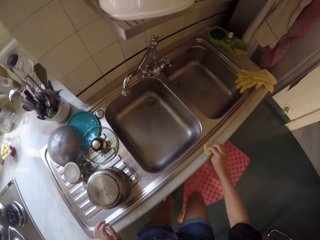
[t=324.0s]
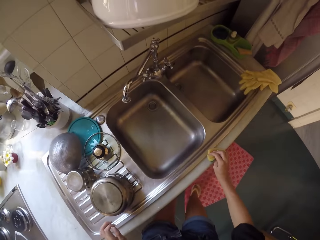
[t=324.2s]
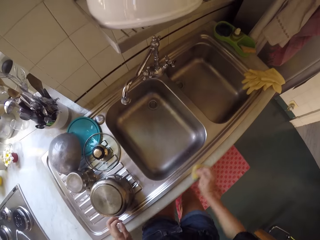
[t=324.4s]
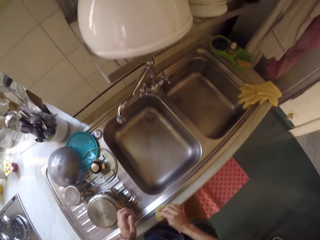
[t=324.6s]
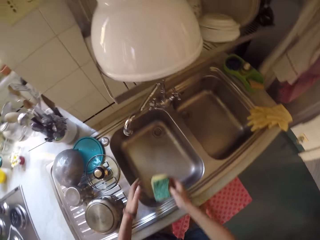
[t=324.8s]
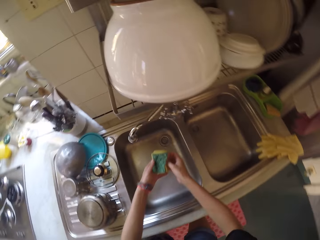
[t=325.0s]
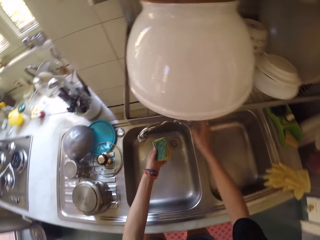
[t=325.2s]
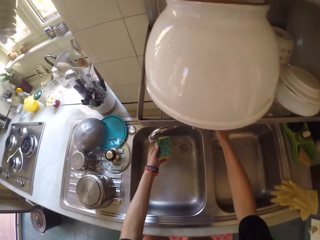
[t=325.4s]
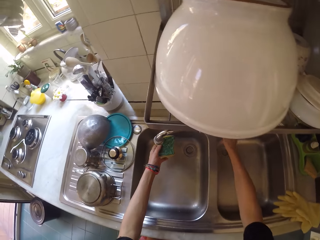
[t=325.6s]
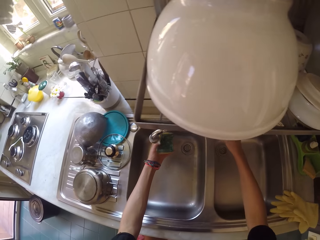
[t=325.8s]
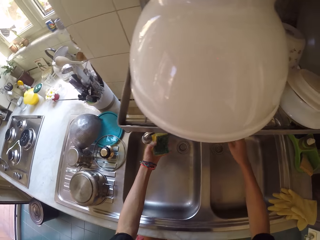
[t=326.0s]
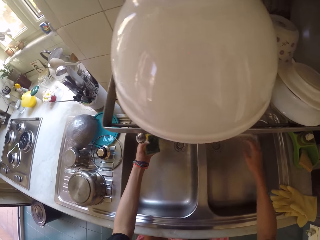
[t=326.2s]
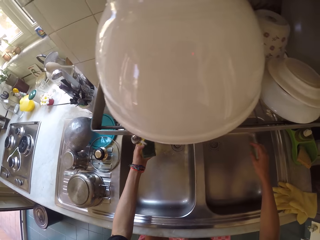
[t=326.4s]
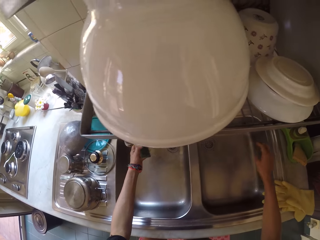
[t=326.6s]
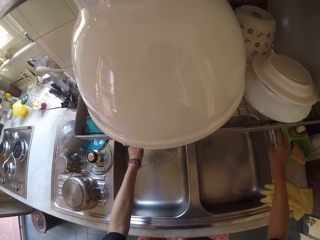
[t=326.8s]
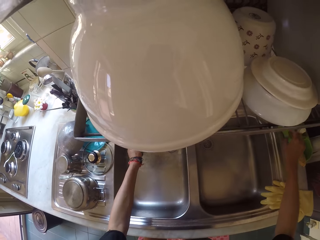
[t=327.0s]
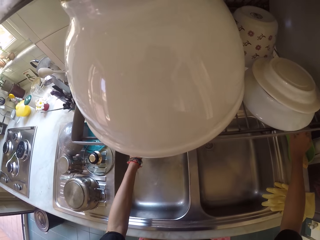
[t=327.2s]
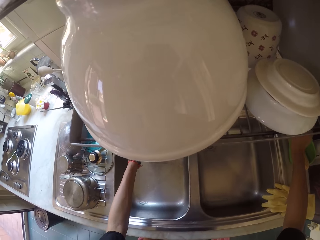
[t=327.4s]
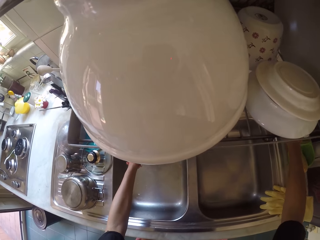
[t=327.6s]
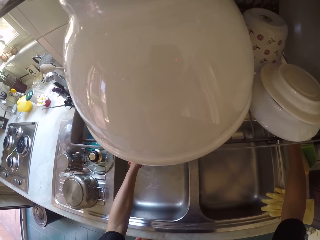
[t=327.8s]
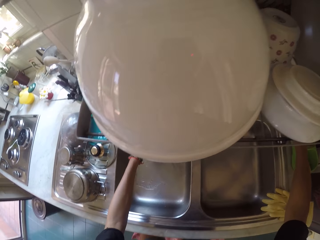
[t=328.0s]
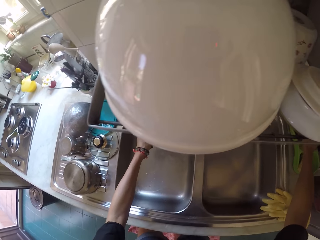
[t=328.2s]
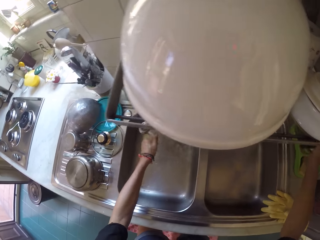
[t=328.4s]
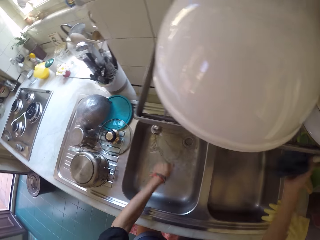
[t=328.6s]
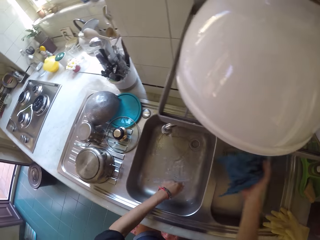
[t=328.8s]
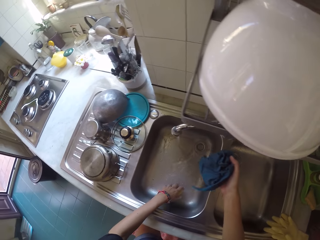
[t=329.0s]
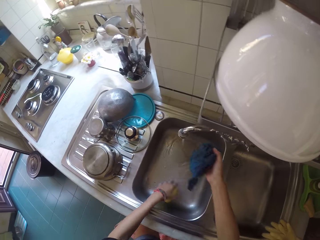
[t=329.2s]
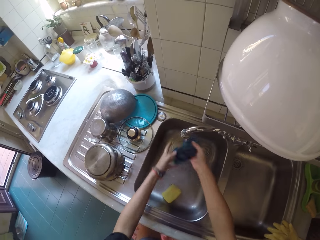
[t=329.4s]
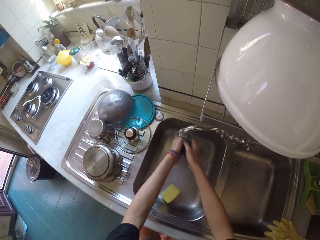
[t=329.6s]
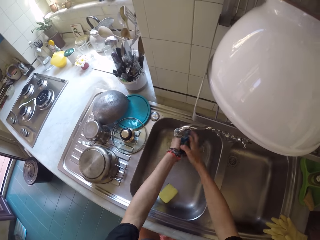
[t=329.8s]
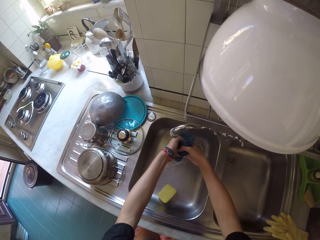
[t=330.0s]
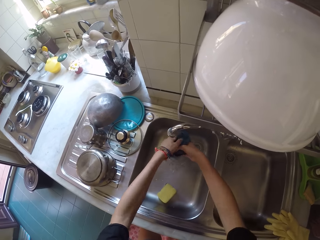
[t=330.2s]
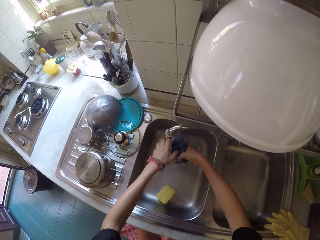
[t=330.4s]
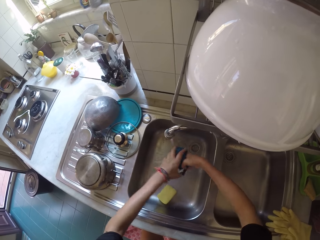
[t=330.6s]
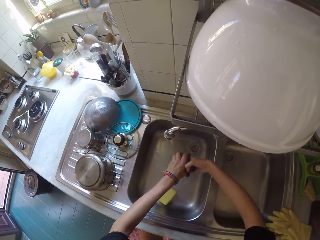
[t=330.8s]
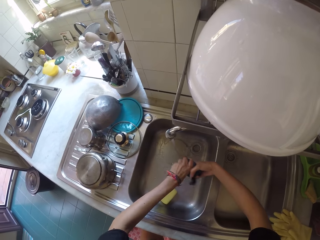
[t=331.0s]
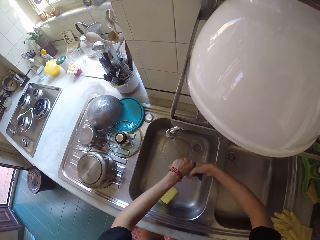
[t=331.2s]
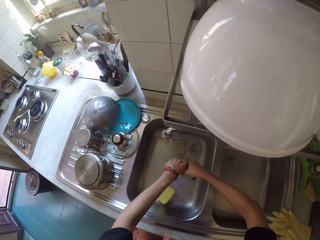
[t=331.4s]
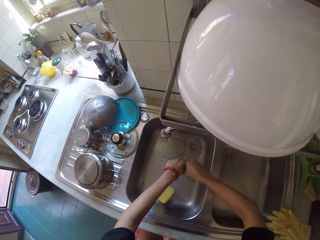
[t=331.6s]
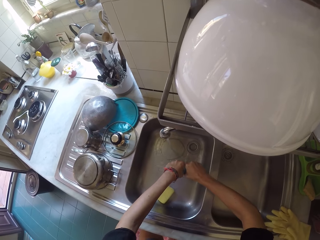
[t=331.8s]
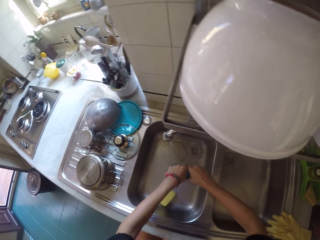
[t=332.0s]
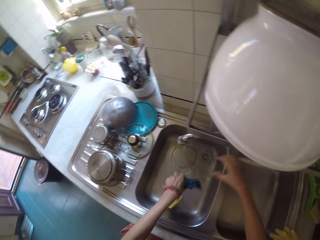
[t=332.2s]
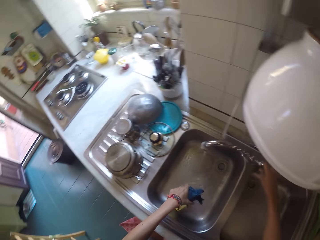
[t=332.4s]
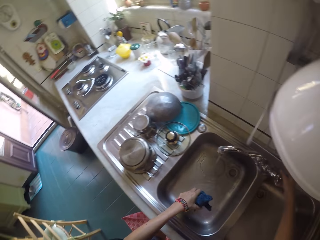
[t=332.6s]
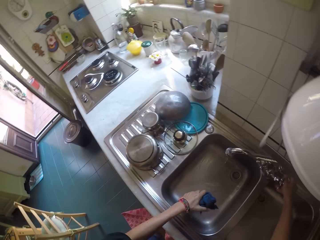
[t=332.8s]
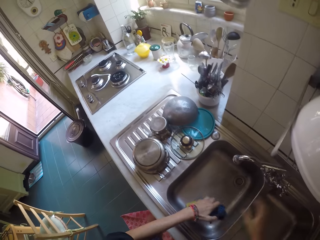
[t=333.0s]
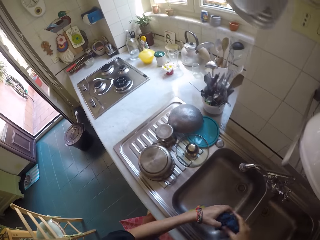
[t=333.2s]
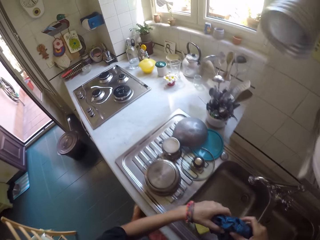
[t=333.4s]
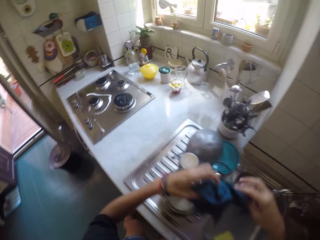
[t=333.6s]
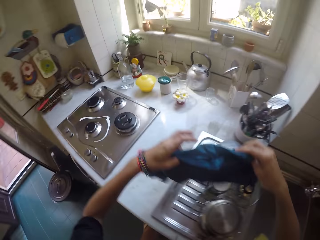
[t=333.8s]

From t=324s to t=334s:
The camera wearer opens the tap. They wash a scouring pad on the sink. They wash a rag on the sink. They wring the rag on the sink.

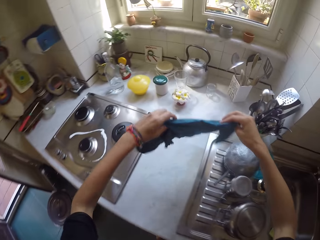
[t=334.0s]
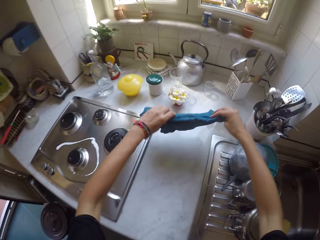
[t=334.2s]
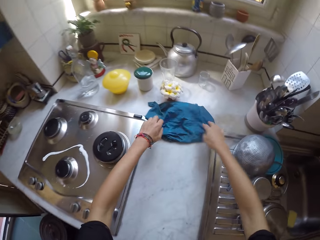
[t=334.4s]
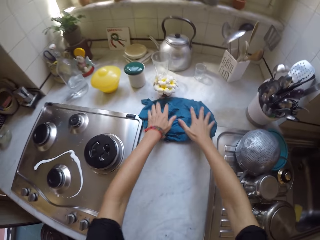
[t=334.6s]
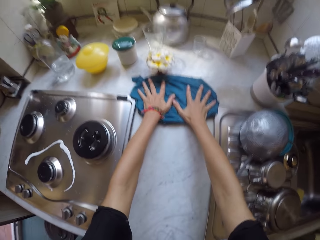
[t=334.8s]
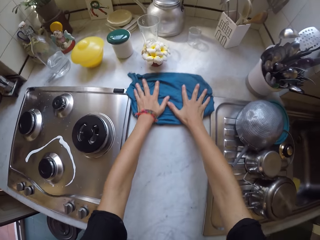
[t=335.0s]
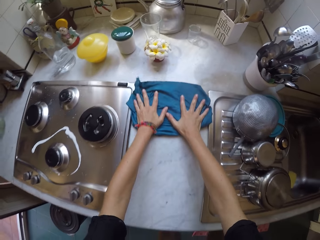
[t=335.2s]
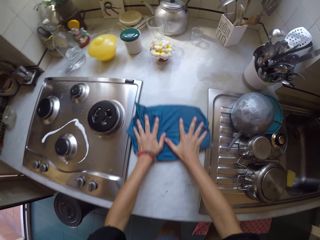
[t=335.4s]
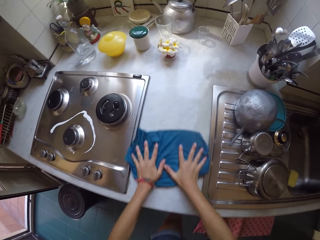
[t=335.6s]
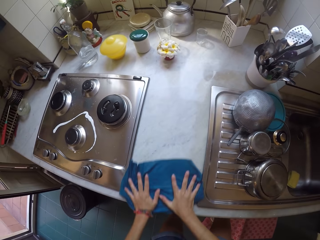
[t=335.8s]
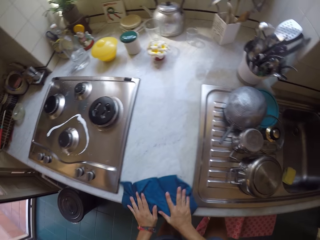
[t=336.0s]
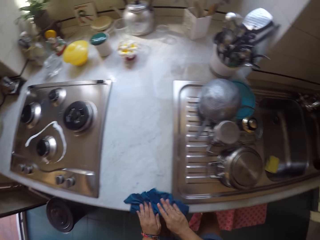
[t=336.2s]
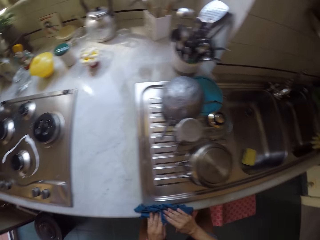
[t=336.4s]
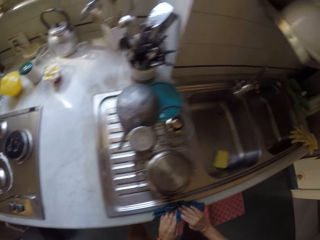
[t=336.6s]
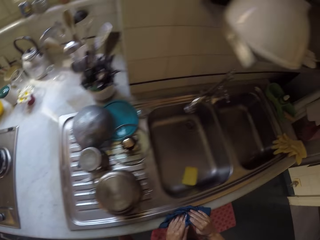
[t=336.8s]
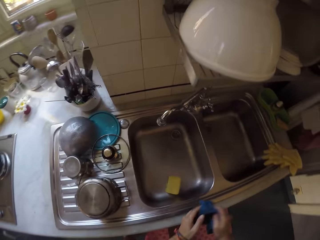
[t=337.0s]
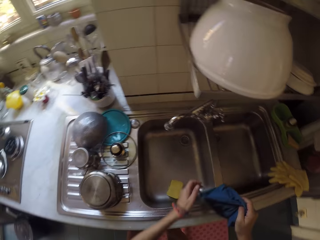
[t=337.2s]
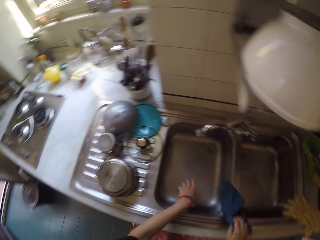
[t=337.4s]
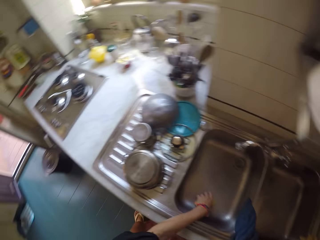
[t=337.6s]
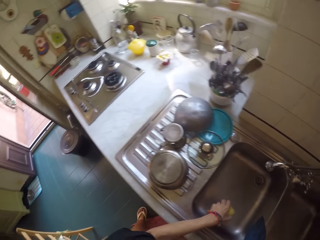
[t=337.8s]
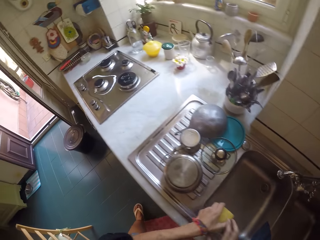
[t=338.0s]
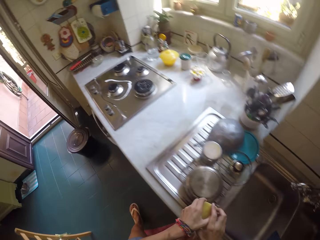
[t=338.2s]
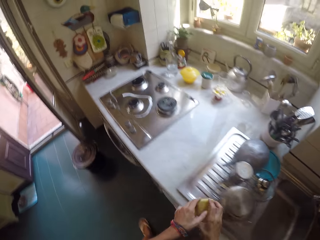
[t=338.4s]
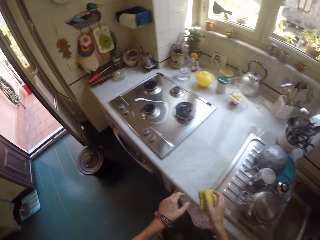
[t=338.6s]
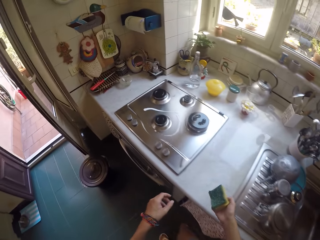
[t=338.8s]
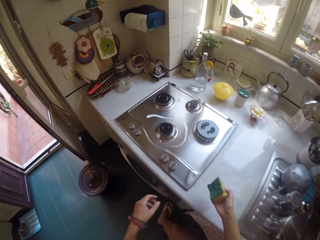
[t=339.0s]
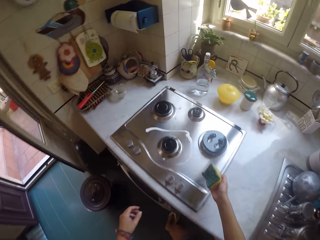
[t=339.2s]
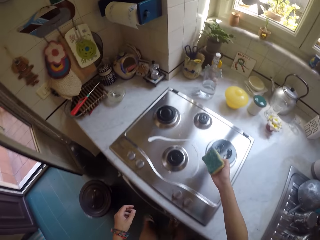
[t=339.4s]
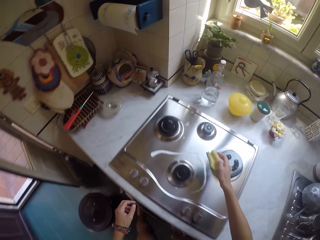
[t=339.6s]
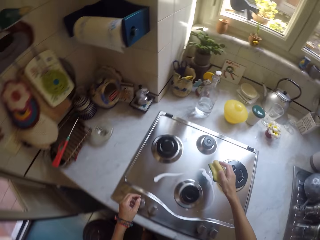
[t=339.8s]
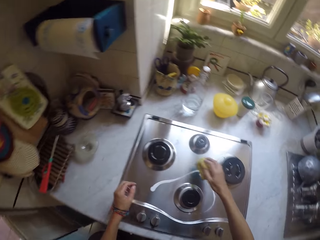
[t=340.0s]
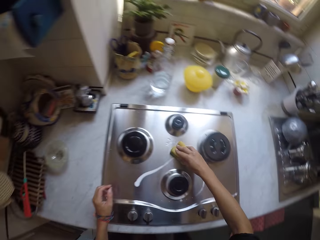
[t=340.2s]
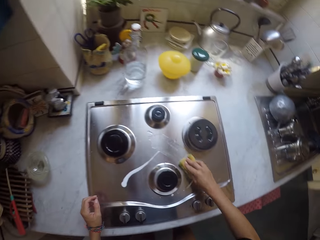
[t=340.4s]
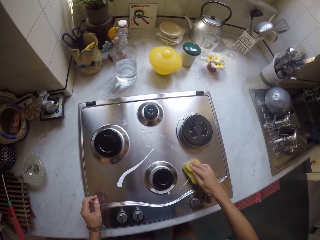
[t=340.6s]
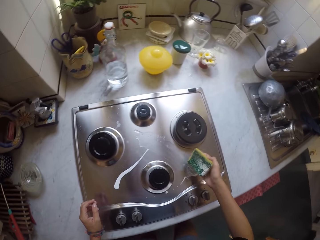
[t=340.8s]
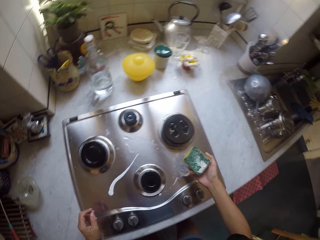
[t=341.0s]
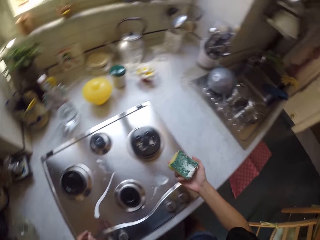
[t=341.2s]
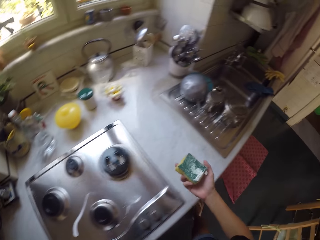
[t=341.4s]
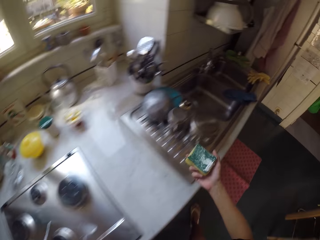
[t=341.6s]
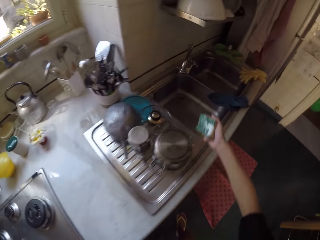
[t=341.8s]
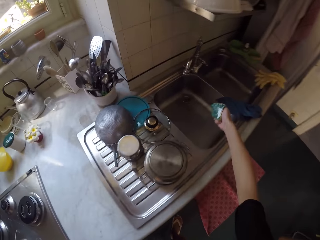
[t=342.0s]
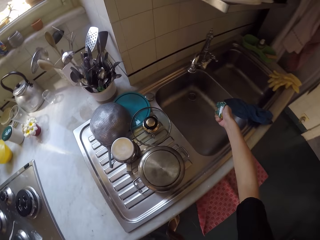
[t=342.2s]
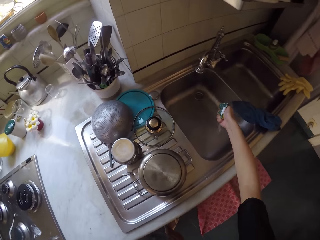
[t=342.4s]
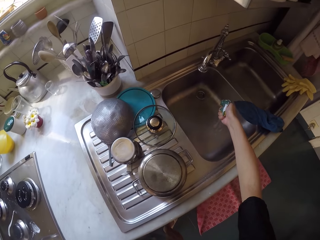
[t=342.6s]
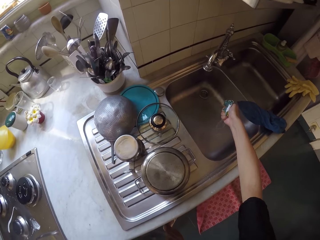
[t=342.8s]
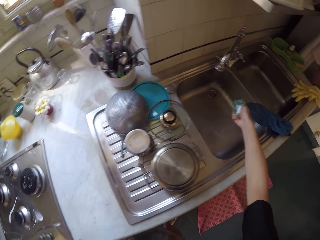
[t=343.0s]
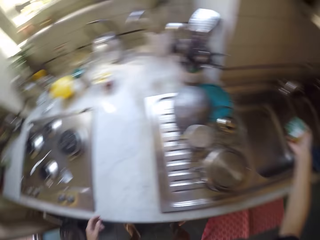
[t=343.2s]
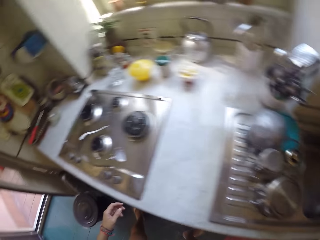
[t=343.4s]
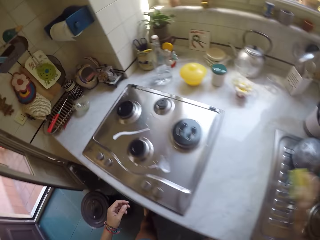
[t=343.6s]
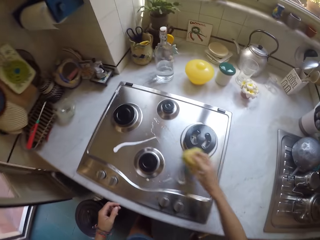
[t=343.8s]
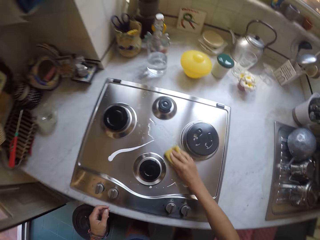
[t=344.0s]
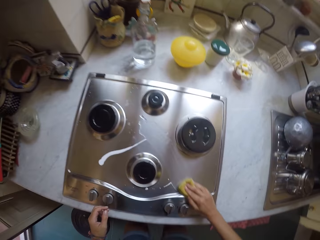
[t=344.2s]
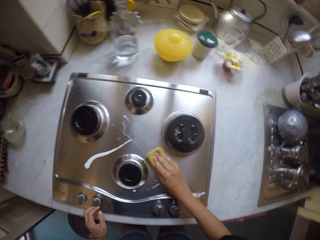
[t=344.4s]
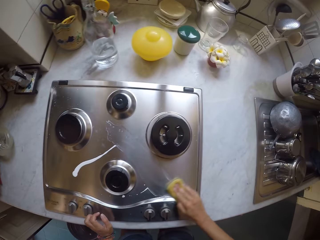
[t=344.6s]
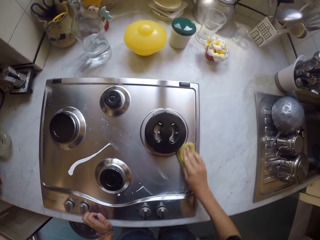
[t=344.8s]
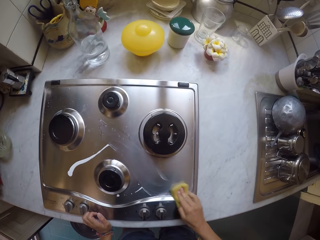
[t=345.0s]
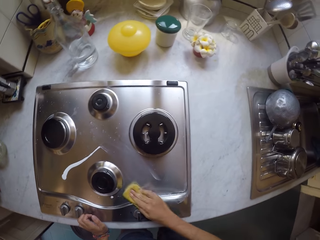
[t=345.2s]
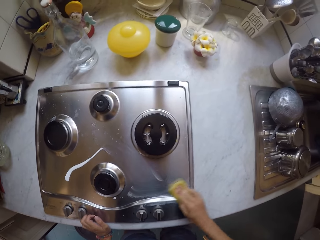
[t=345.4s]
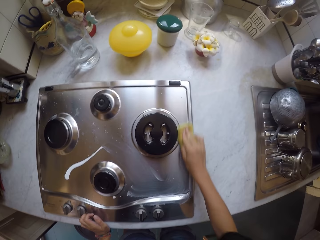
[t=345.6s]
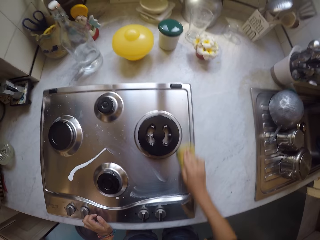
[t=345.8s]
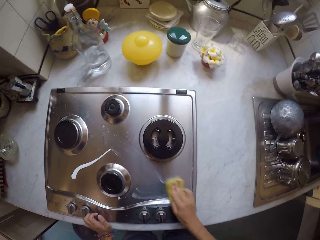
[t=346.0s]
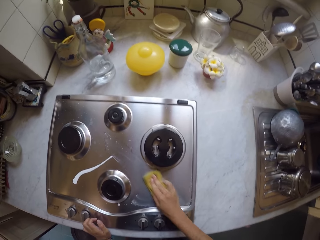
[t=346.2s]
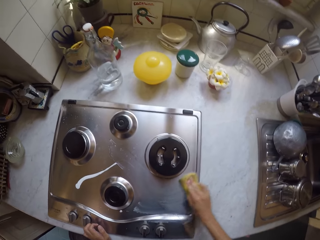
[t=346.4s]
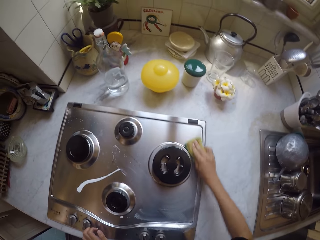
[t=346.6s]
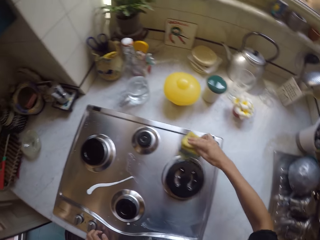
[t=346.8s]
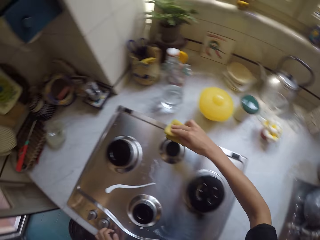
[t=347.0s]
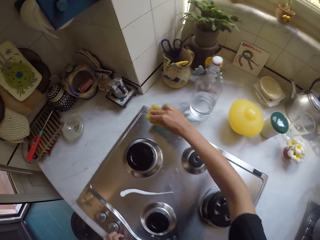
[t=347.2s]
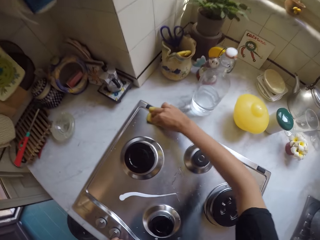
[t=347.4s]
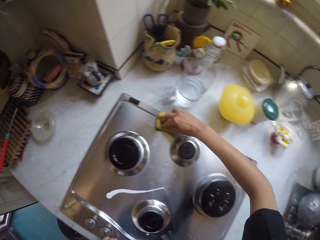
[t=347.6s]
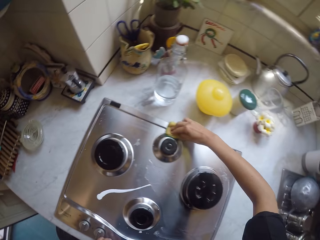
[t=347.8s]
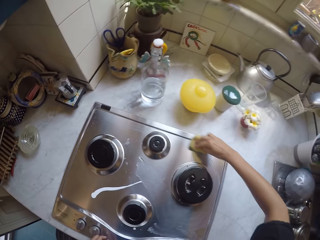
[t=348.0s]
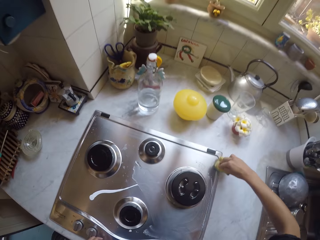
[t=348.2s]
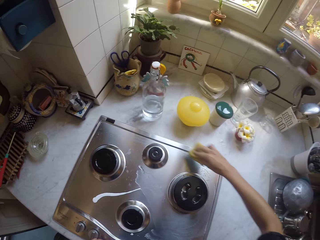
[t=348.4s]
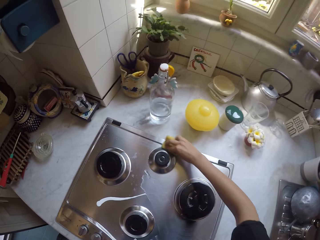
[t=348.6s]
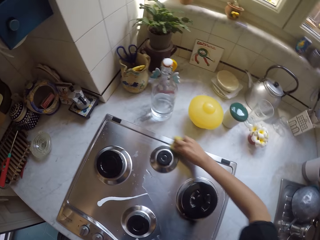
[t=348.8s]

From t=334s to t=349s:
The camera wearer wipes the surface with a rag. They pick up a scouring pad from the sink. They wipe the cooker. They wring water from the scouring pad. They wipe the cooker.
